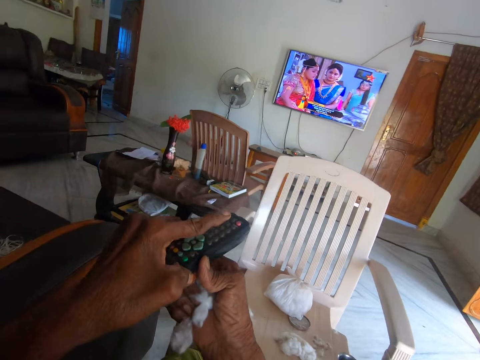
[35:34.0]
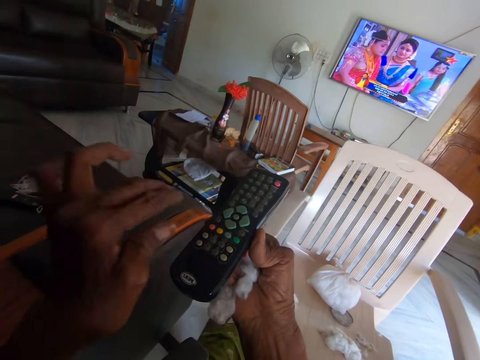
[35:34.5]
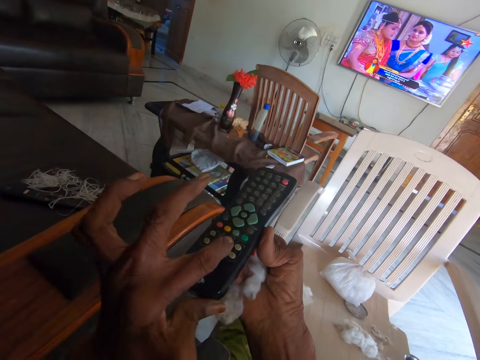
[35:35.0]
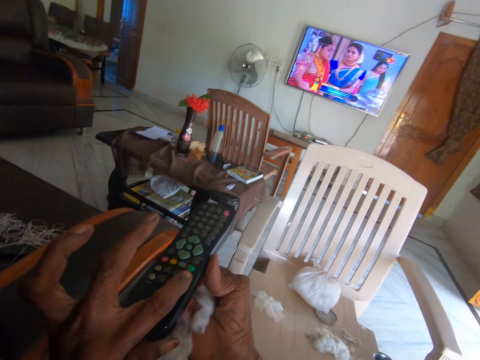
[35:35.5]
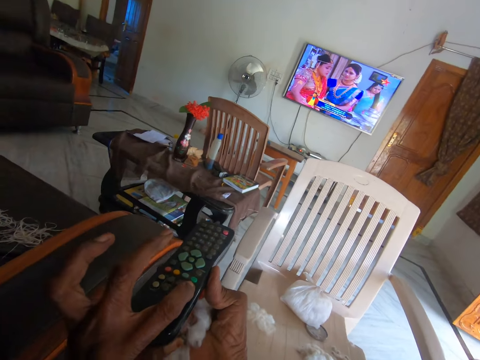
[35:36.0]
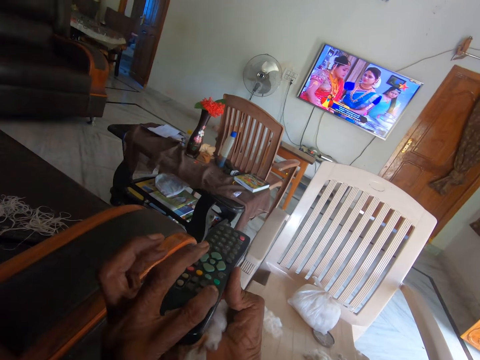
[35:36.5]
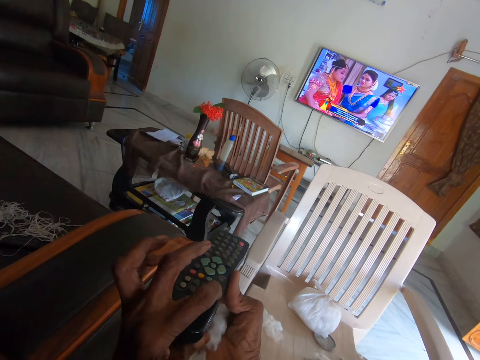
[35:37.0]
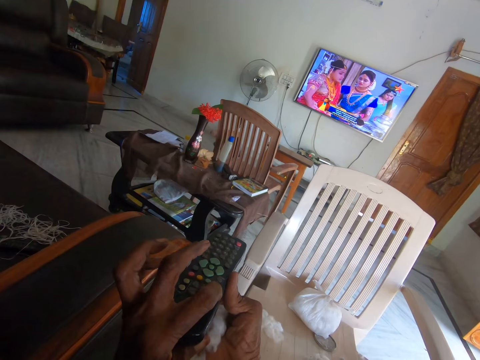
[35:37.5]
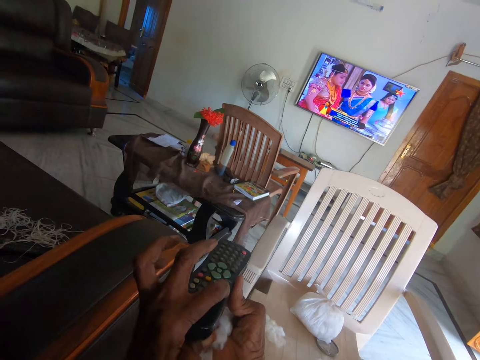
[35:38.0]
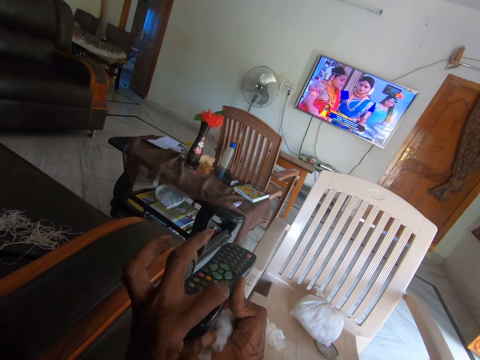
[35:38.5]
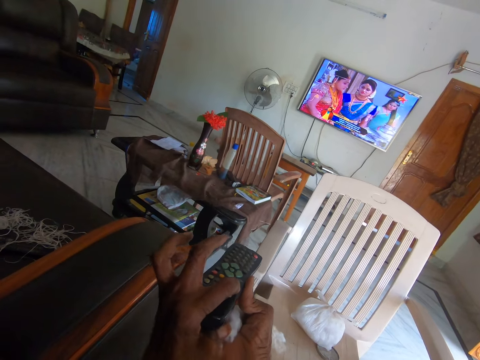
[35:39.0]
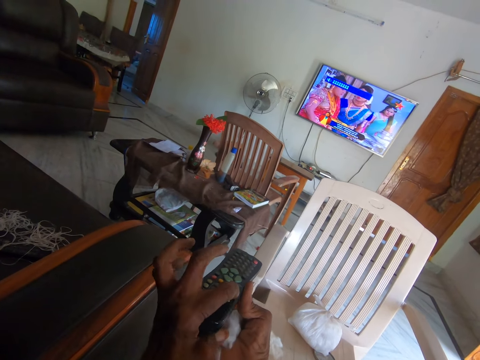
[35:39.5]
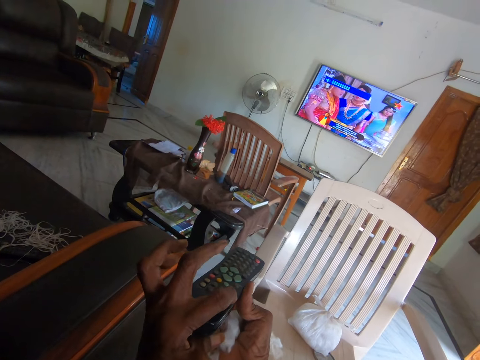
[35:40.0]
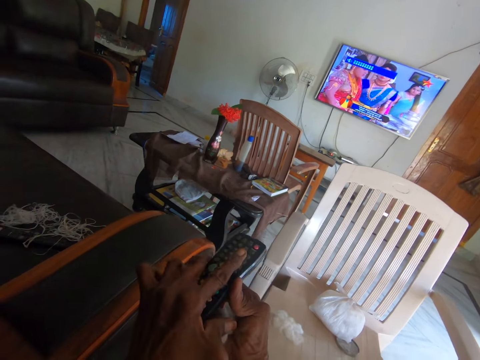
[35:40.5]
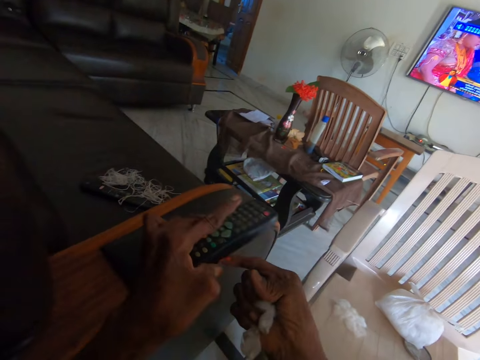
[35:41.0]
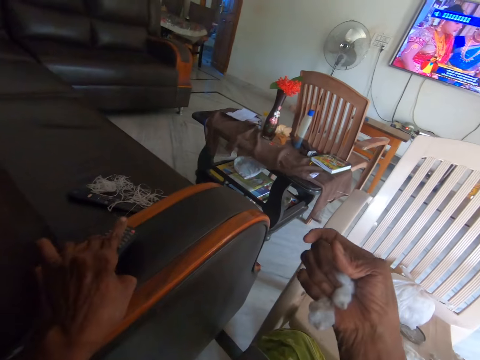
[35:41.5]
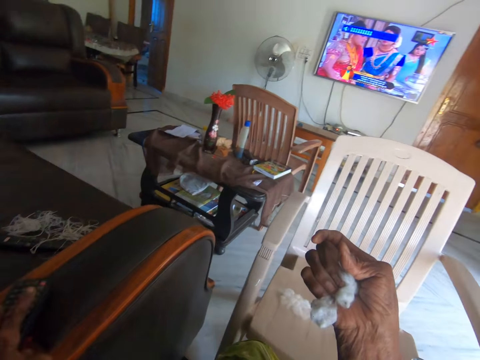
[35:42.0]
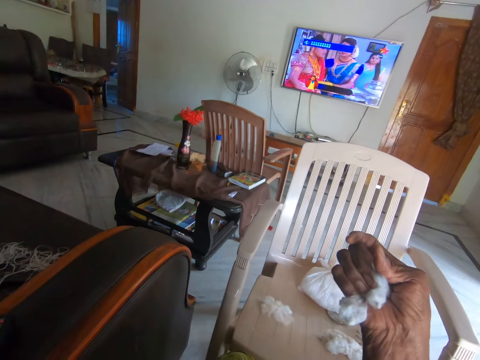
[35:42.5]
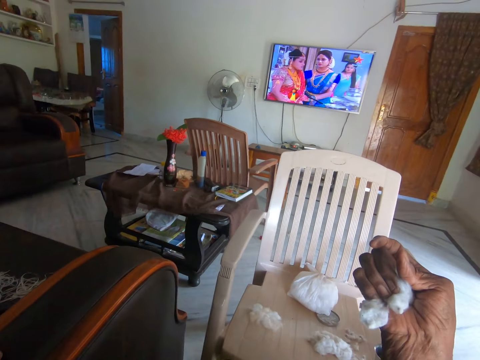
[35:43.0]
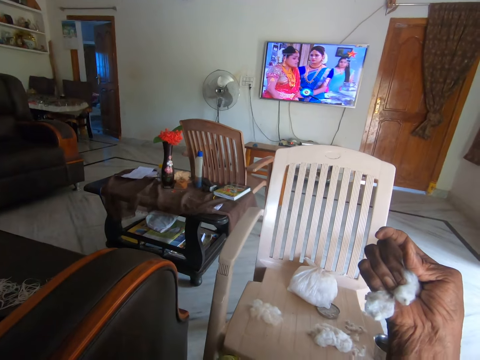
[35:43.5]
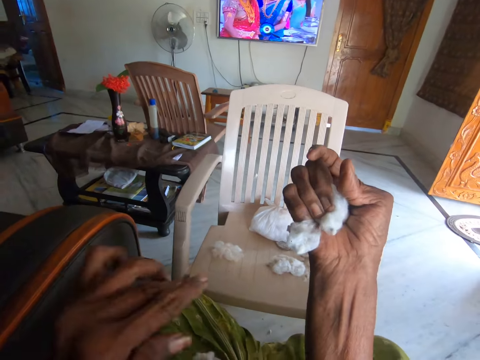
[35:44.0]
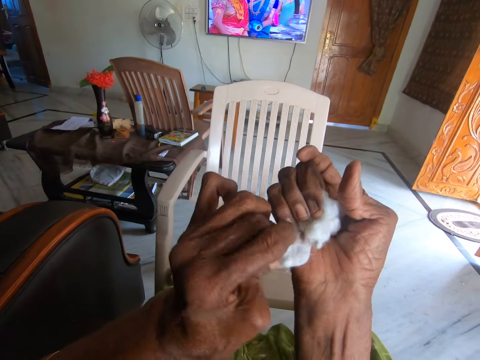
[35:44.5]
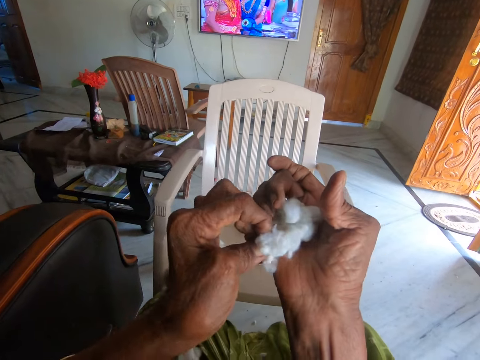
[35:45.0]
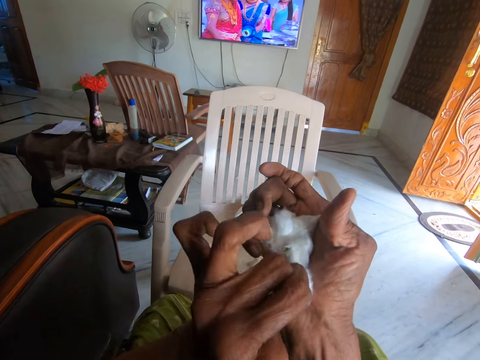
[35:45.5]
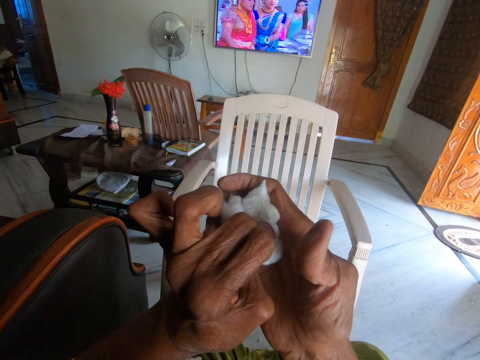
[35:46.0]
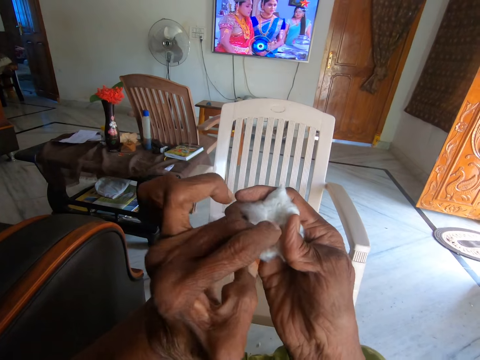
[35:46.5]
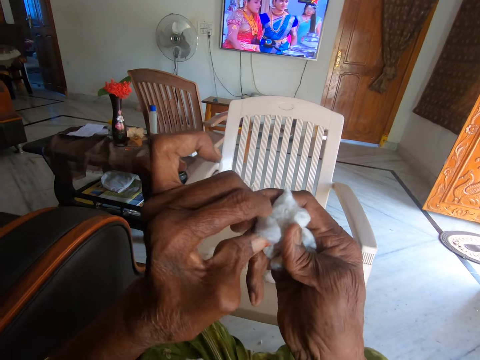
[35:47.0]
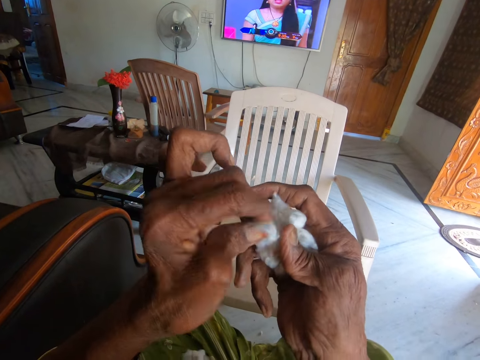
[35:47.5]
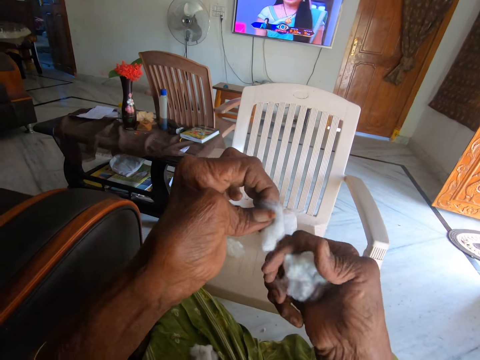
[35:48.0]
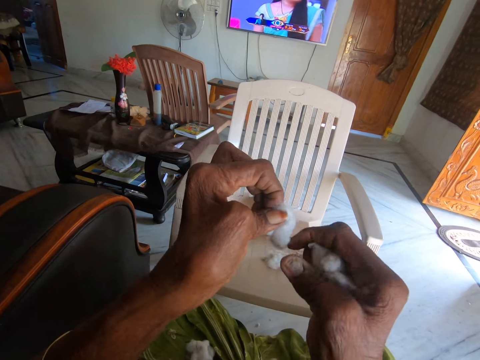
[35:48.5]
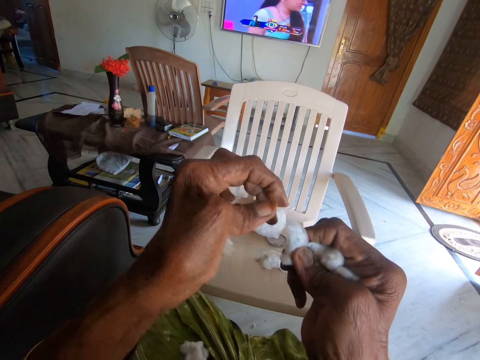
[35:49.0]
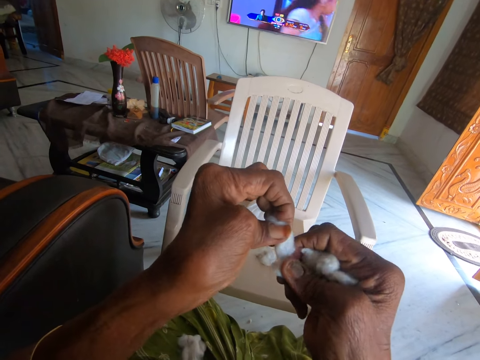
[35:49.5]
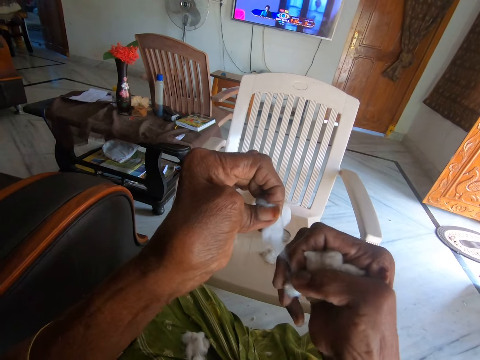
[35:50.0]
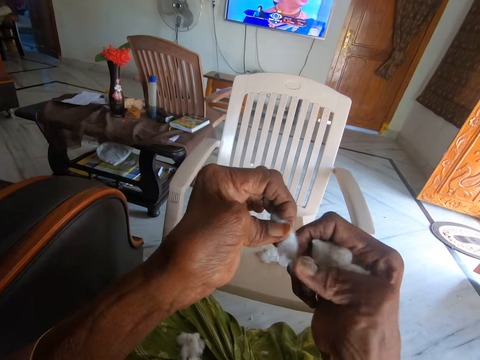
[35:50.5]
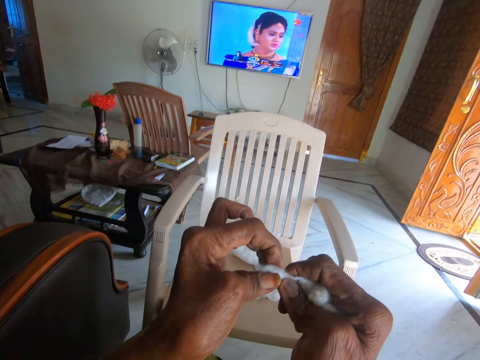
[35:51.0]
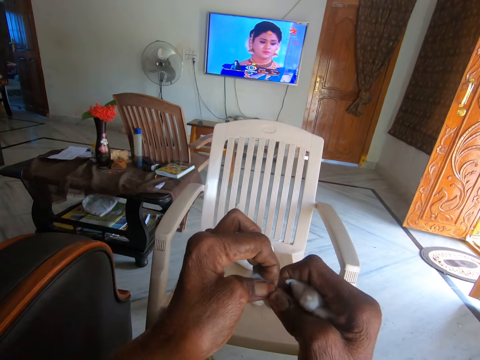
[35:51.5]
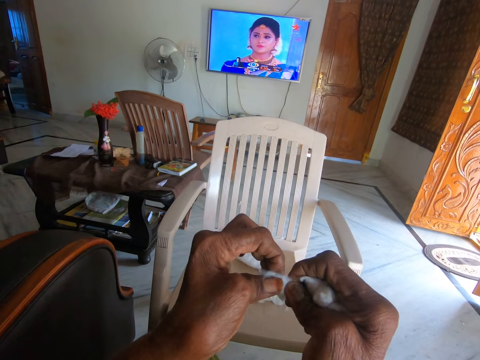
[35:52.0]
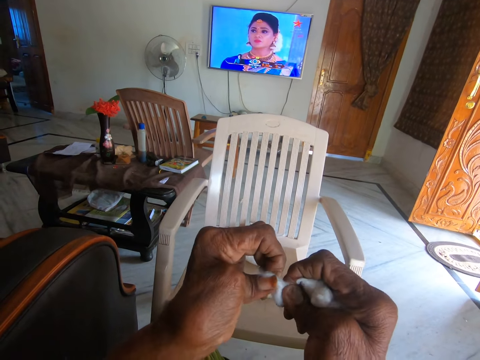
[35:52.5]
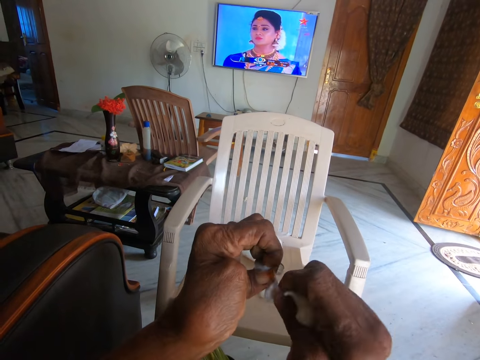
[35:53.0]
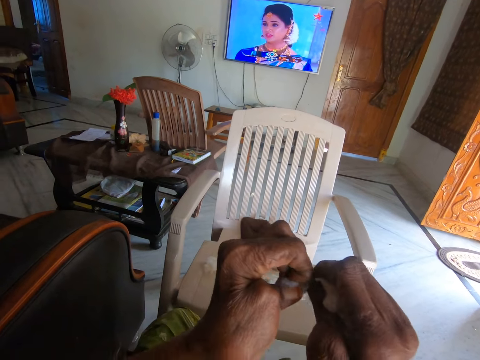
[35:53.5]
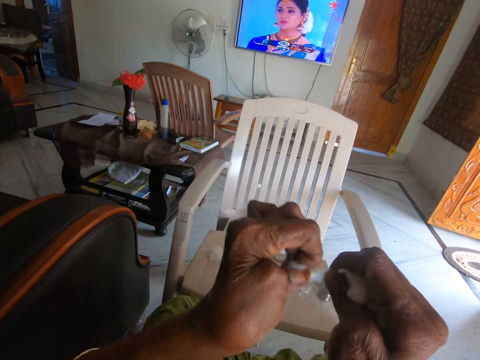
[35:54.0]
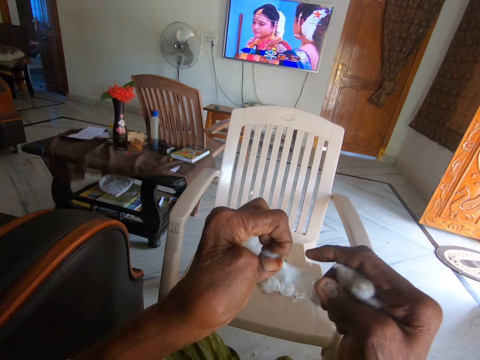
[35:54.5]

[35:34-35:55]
The camera wearer holds the remote control with her right hand. She presses a button on the remote control with her left hand. She presses a button on the remote control again. She places the remote on a seat with her left hand. She lifts her right hand. She picks cotton wool from her right hand. She holds the cotton with her left hand. She picks a cotton piece from her right hand. She transfers the cotton wool to her right hand. She holds the cotton piece with her right hand. She separates the cotton wool from dirt with both hands.

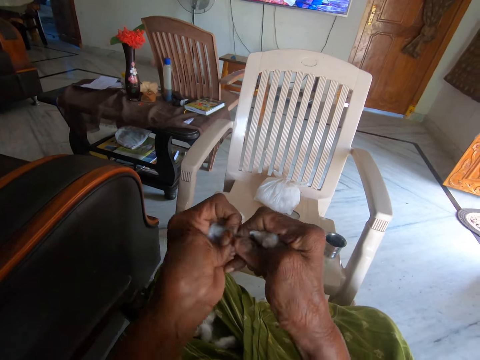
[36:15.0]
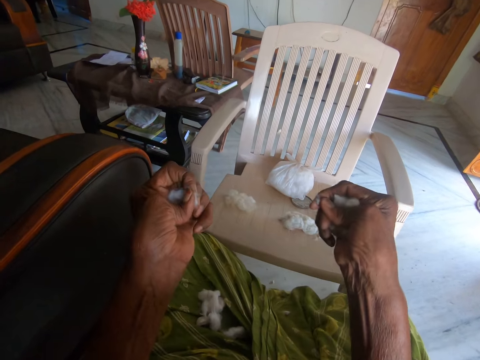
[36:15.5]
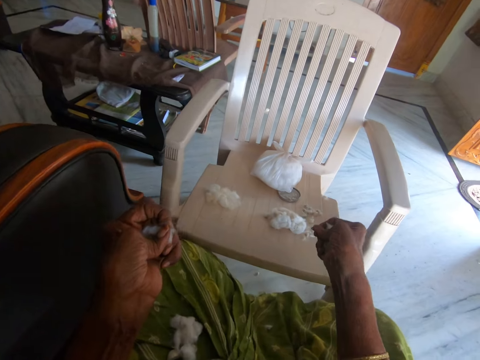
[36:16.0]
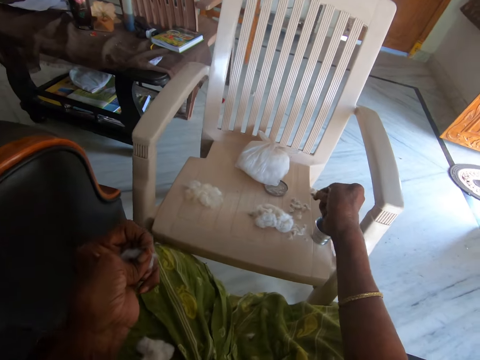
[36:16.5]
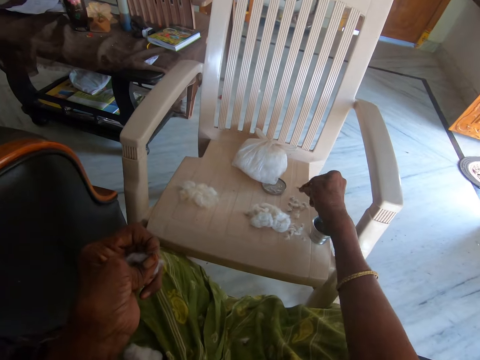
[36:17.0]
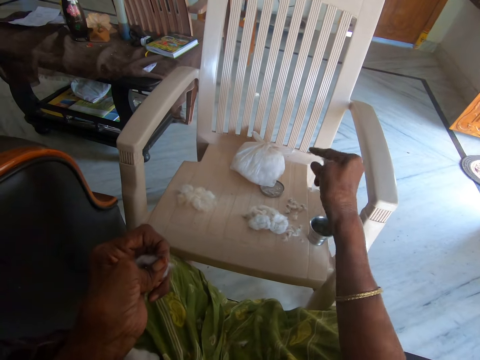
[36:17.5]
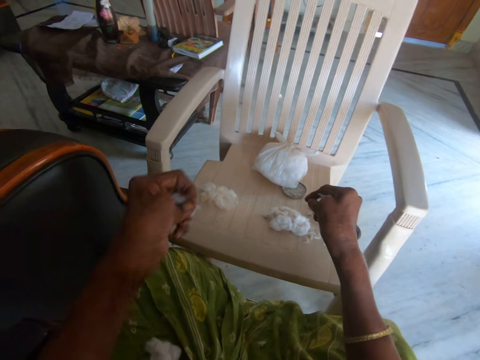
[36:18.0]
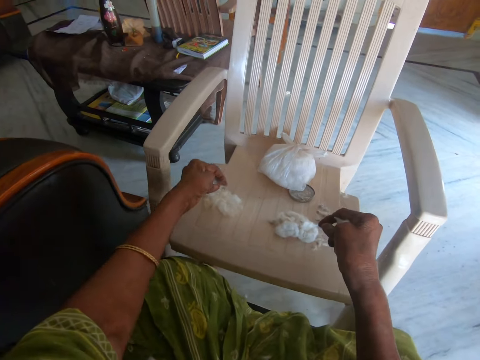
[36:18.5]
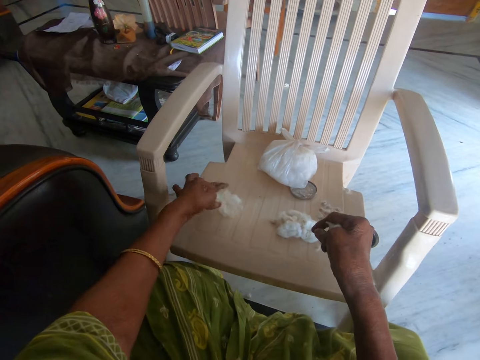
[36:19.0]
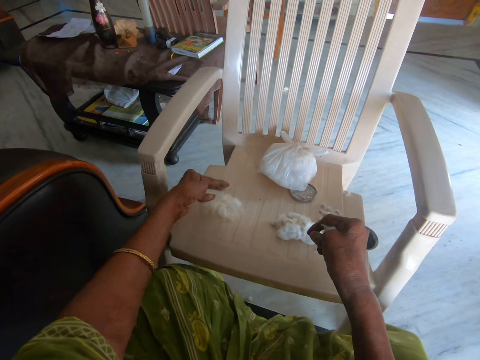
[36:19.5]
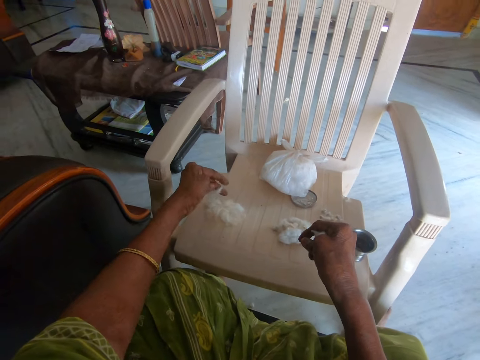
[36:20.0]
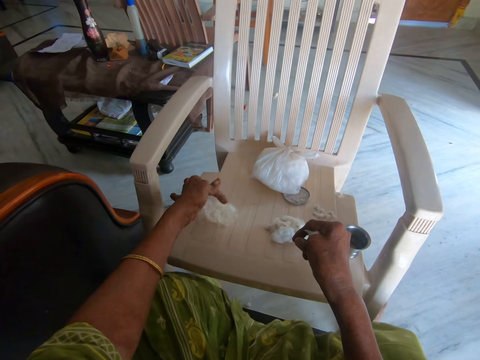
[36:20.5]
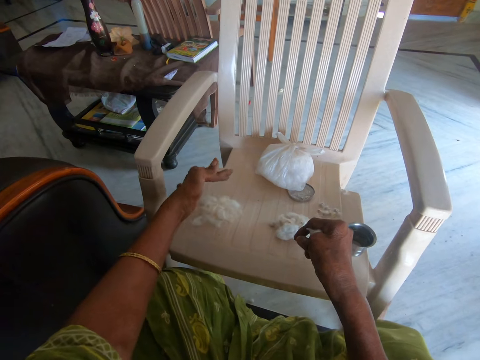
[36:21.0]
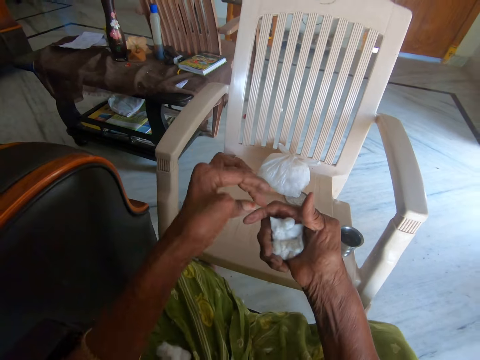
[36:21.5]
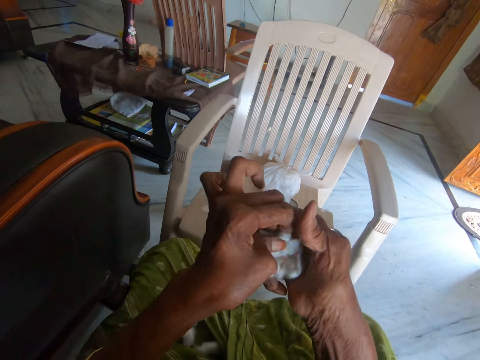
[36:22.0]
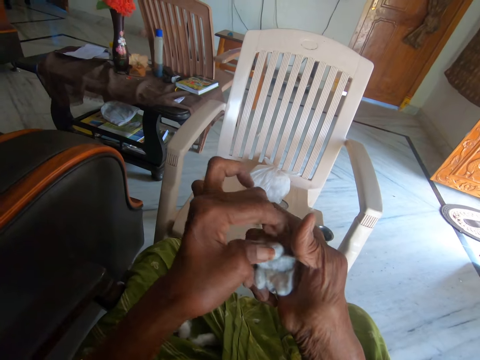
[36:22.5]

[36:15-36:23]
The camera wearer puts the pieces of cotton on the plastic chair with her left hand. She drops dirt on the chair with her right hand. She picks cotton wool from her right hand.
